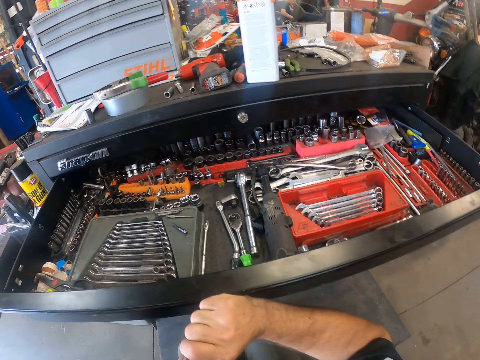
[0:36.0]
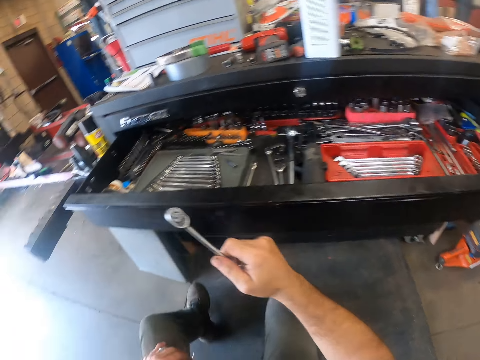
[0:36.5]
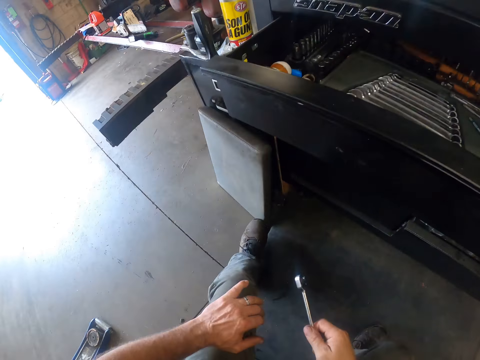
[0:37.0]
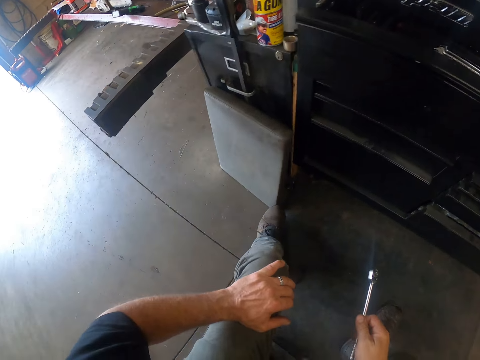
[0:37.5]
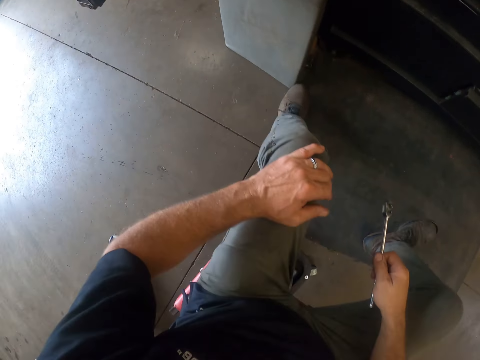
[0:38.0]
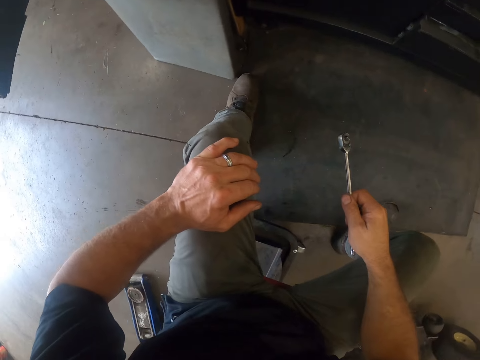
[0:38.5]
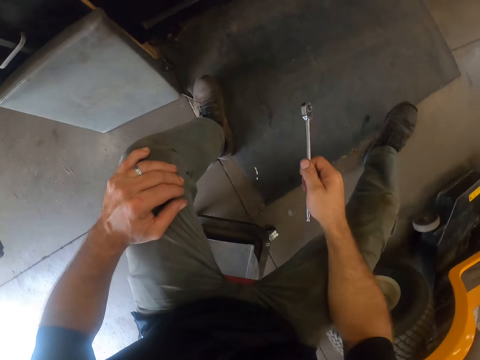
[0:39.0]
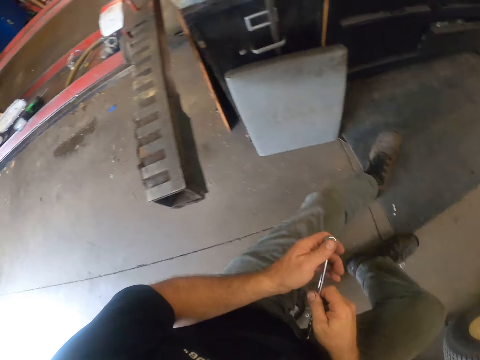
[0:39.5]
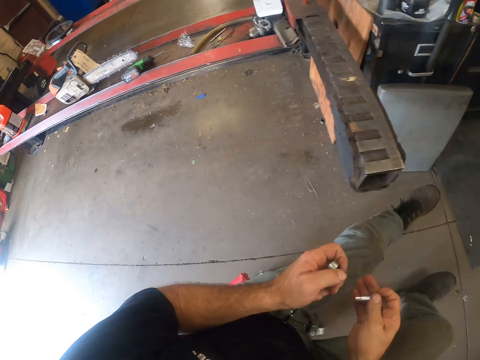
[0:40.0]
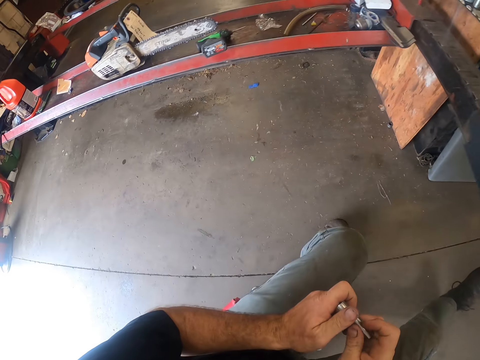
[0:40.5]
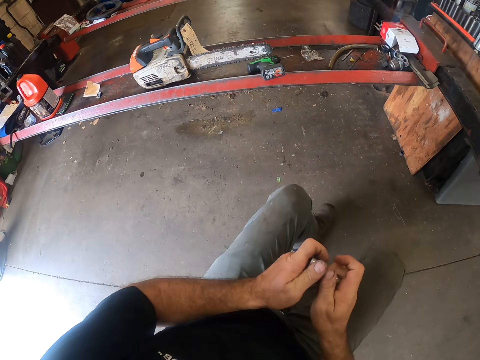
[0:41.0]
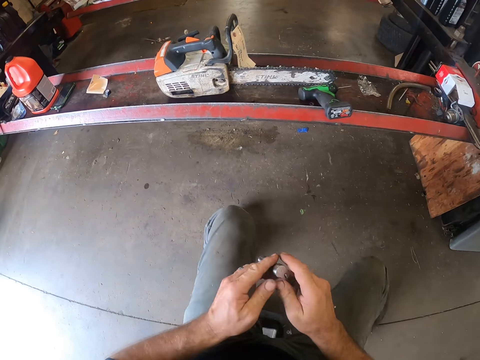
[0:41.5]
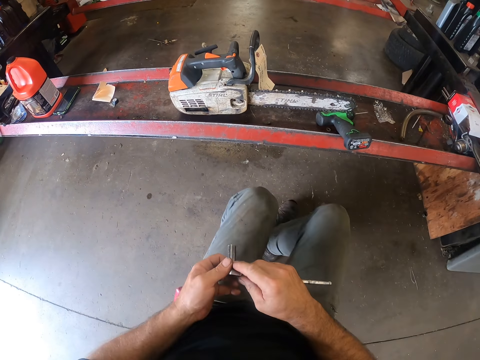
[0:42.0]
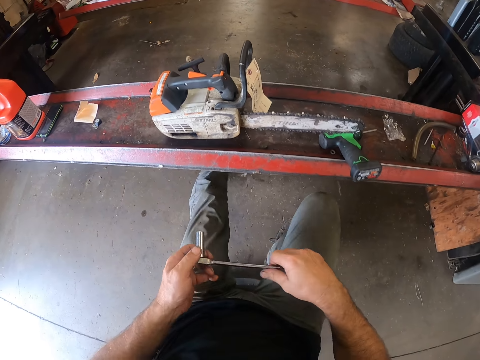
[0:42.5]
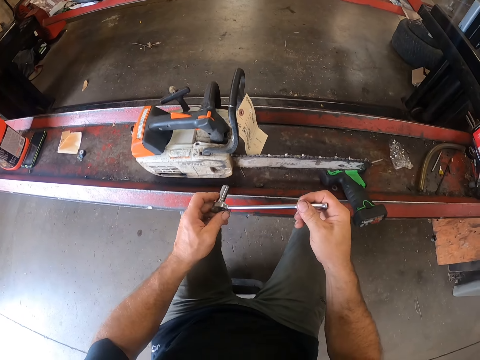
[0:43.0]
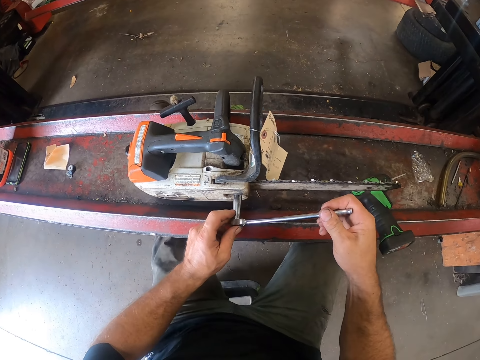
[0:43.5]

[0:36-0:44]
The camera wearer pushes in the drawer with his right hand. He moves on the chair back towards the work table. He passes the torque wrench from his right hand to his left hand. He fixes the torque wrench socket to the torque wrench. He moves to the work table. He puts the torque wrench onto the chainsaw.

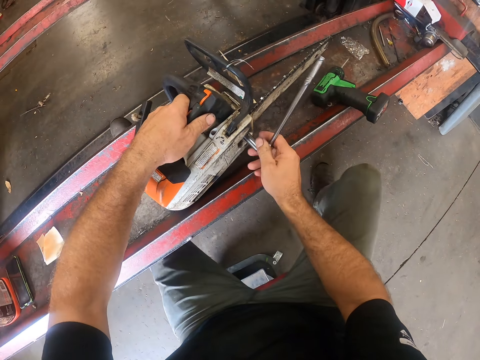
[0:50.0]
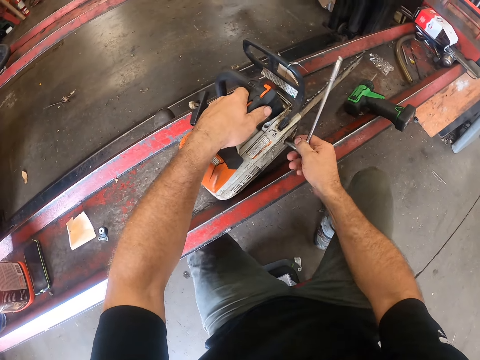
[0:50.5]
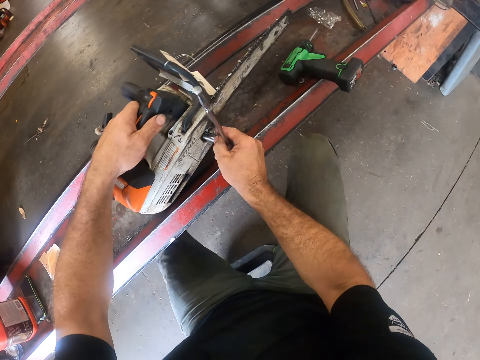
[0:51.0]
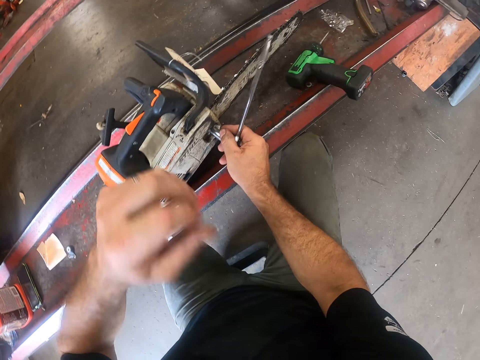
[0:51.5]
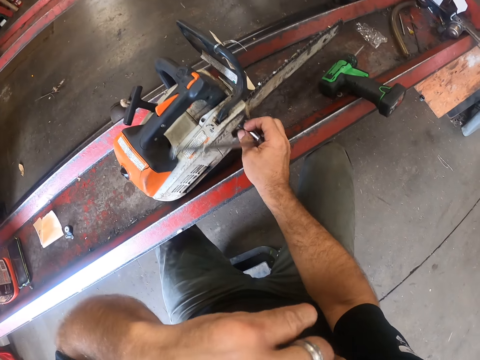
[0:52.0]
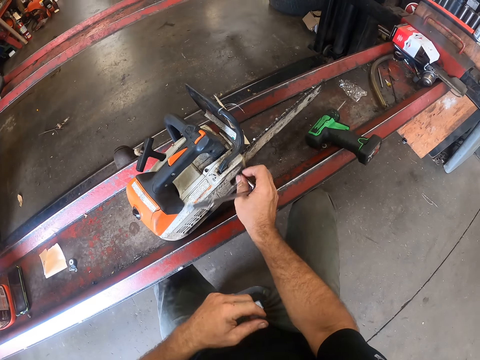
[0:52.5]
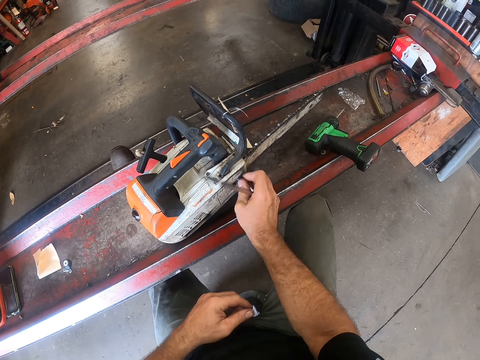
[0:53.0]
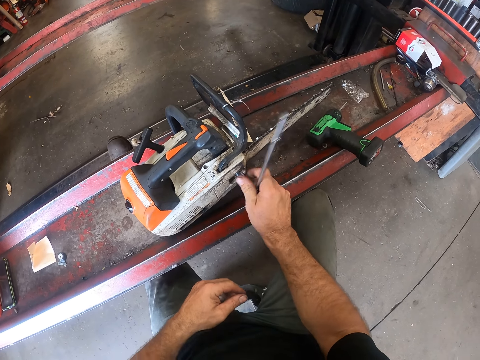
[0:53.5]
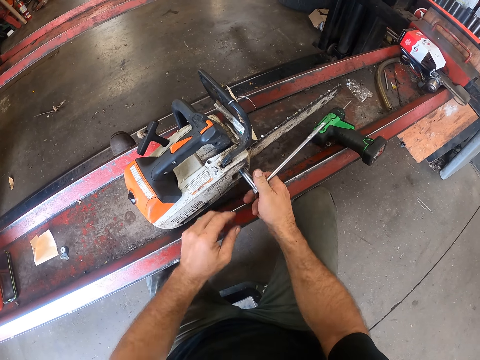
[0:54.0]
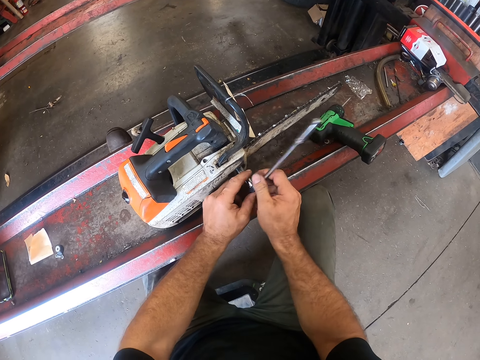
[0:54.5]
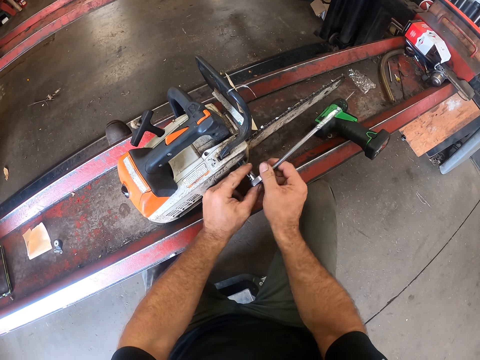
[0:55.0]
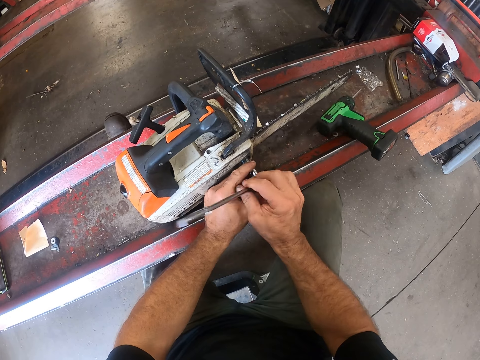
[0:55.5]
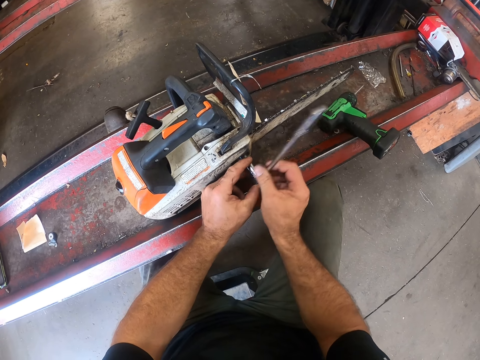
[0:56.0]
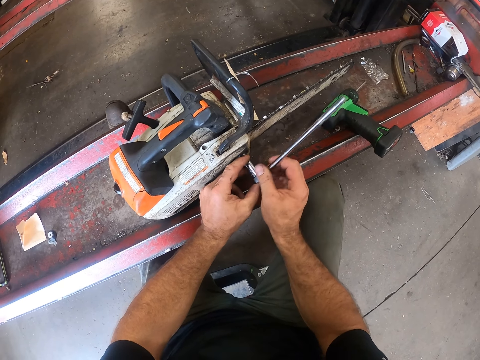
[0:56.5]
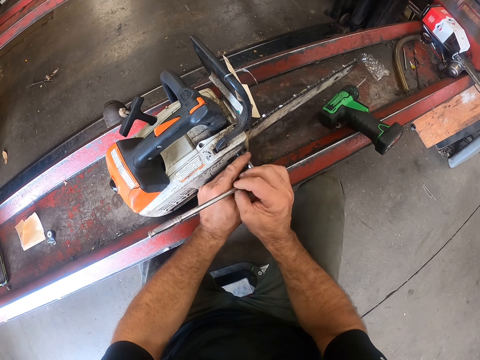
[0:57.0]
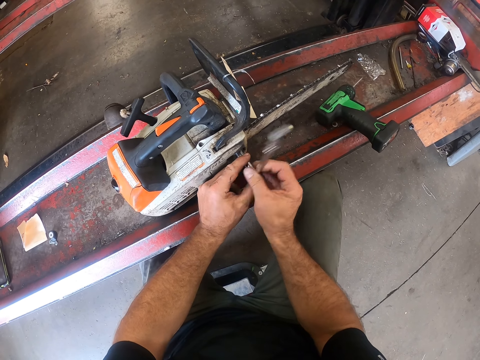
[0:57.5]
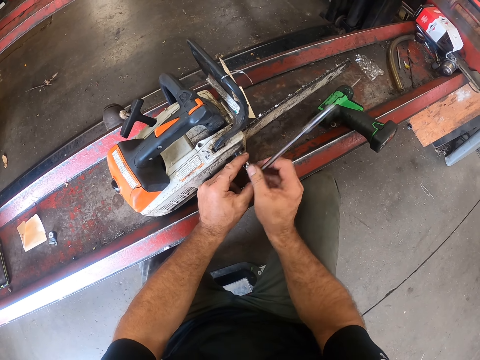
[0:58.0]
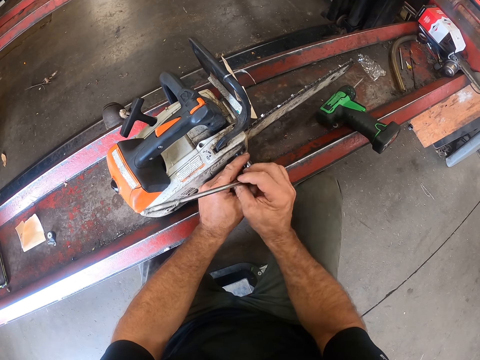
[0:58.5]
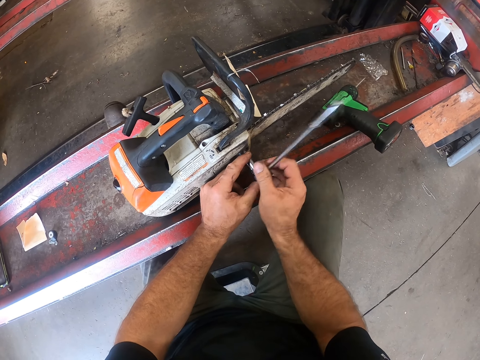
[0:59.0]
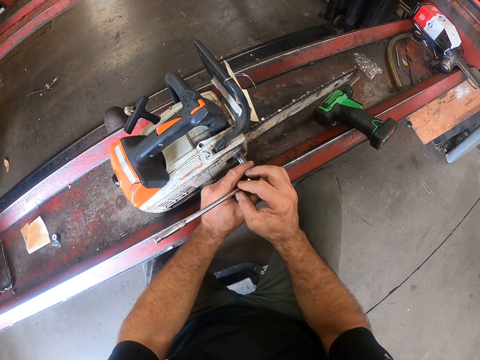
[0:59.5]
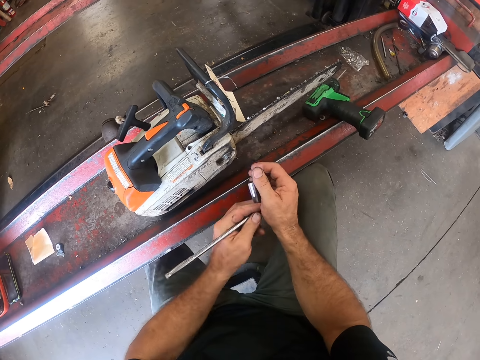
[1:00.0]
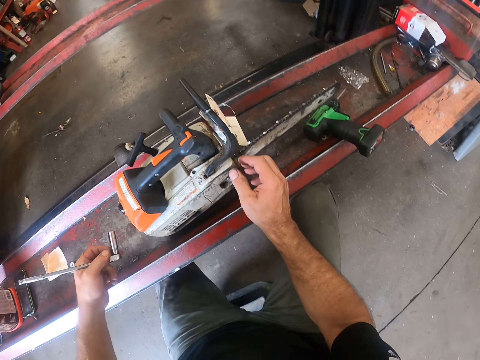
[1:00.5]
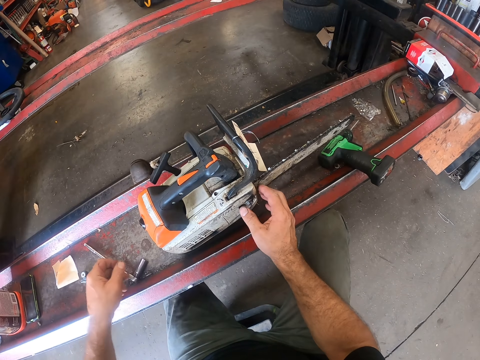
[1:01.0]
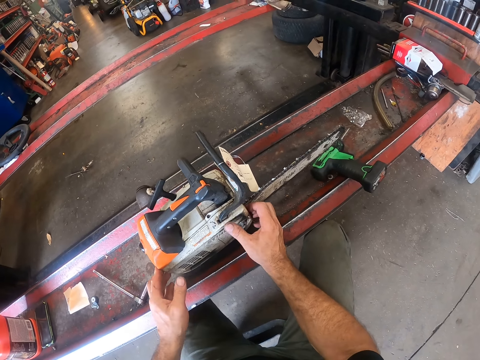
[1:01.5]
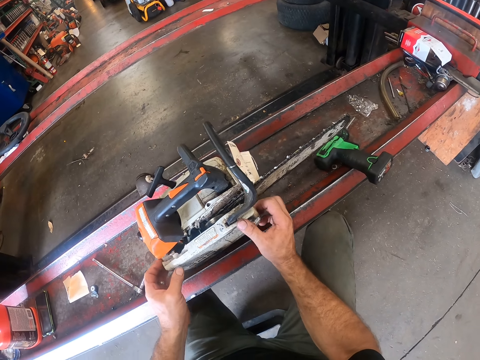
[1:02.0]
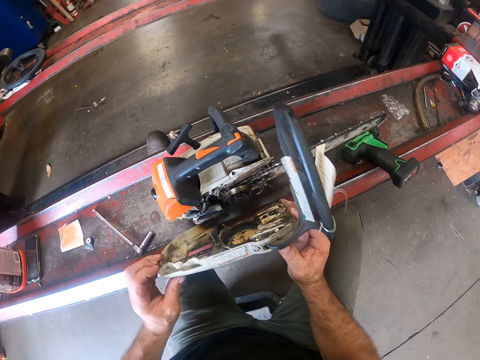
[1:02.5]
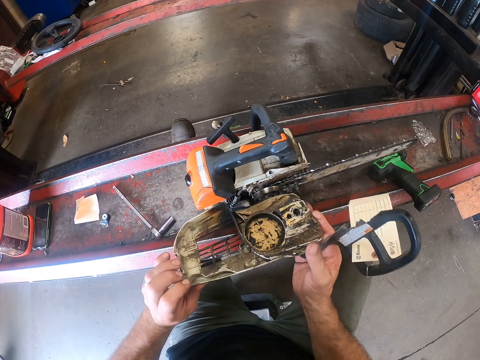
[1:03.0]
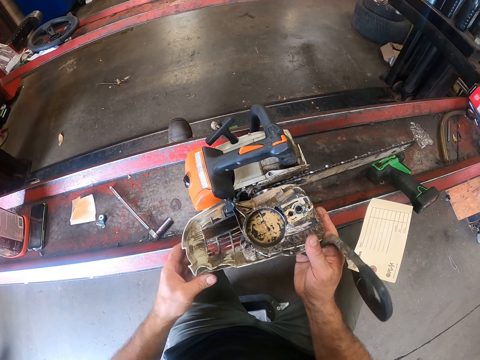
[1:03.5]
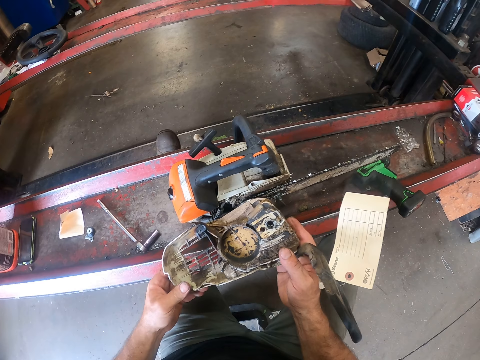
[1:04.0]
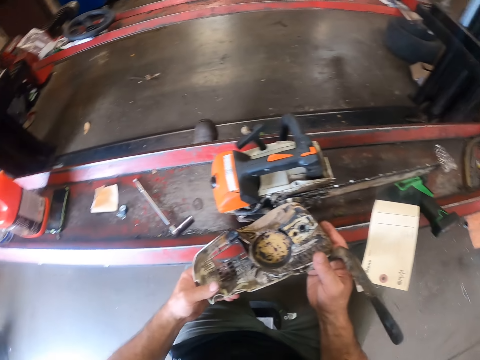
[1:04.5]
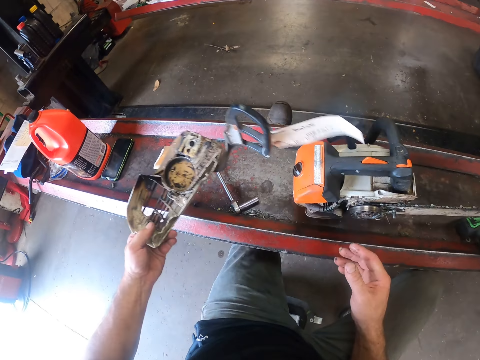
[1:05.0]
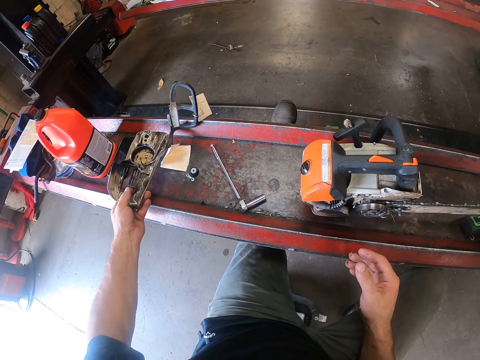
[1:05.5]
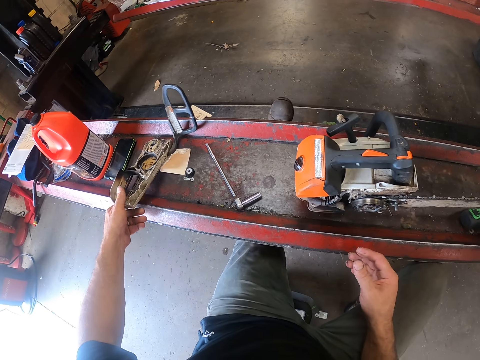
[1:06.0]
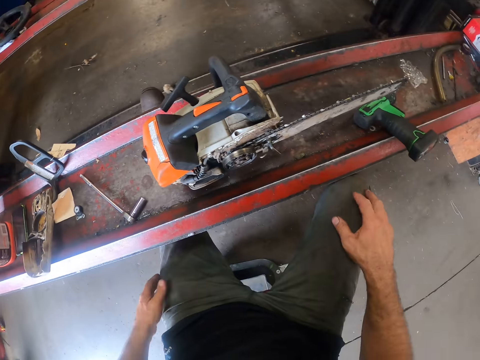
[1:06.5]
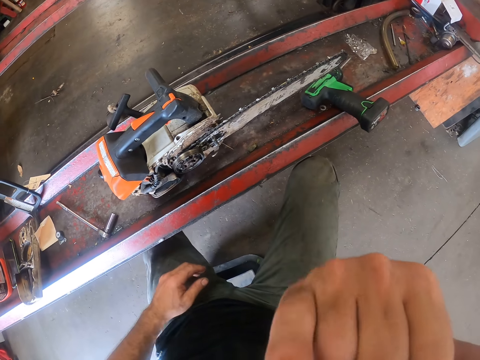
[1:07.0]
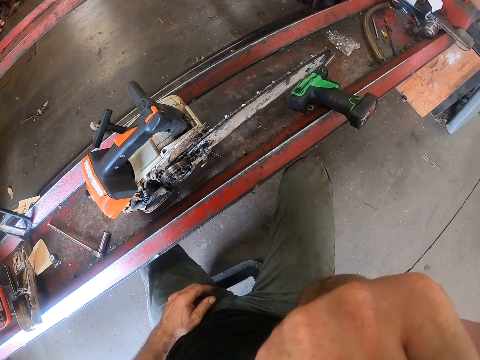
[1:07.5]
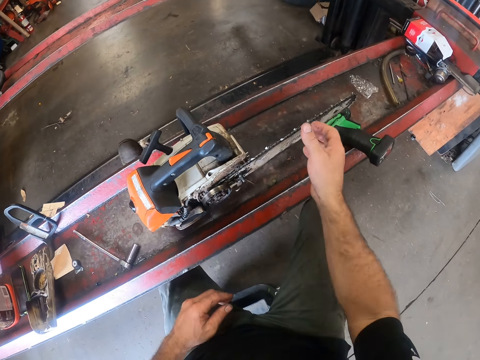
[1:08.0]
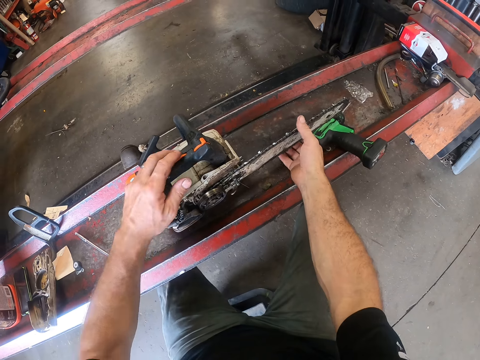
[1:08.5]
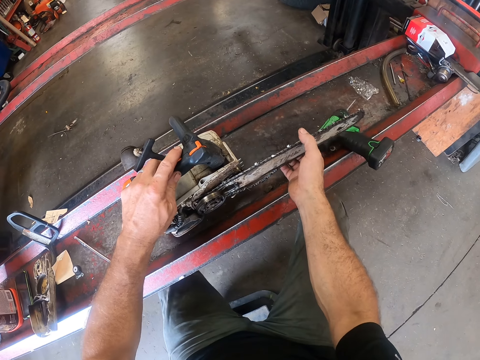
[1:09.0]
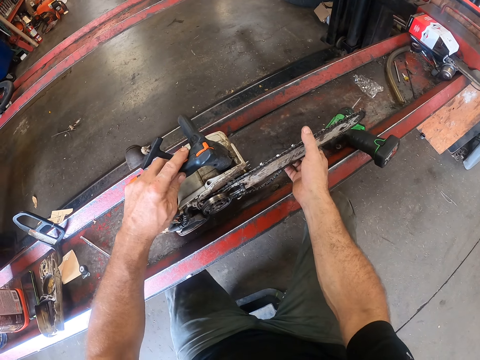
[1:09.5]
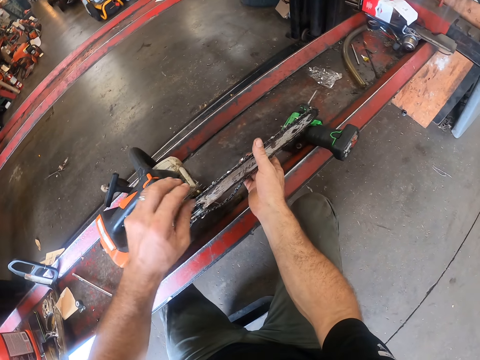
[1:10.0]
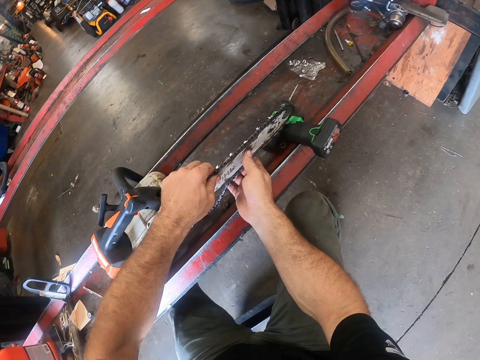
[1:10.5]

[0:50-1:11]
The camera wearer takes his left hand off the chainsaw. He touches his face with his left hand. He lifts his left hand, lowers his left hand. He opens the bolt. He supports the torque wrench with his left hand. He holds the socket with his left hand. He opens the bolt. He removes the torque wrench from the chainsaw. He drops the torque wrench on the worktable. He detaches a part of the chainsaw or protective case with both hands. He turns the protective case. He inspects the protective case. He drops the spare part of the chainsaw on the work table. He touches his right knee. He lifts his right hand. He touches his face with his right hand. He holds the blade of the chainsaw with his right hand. He places his left hand on the chainsaw.
